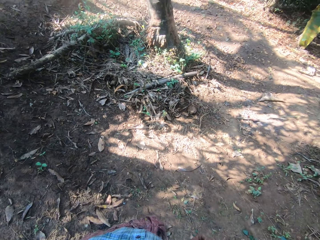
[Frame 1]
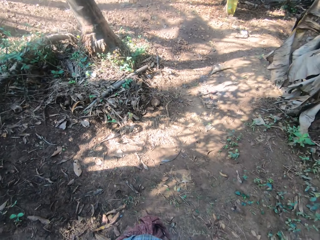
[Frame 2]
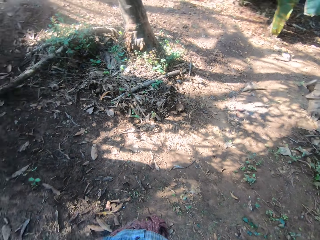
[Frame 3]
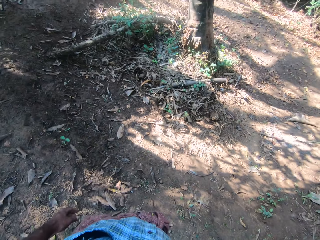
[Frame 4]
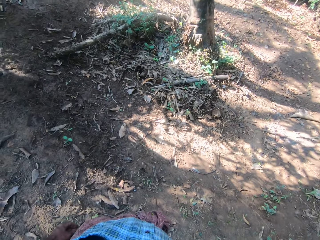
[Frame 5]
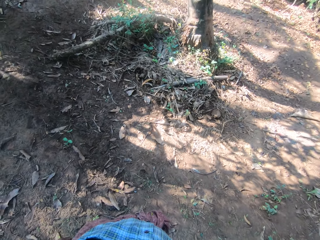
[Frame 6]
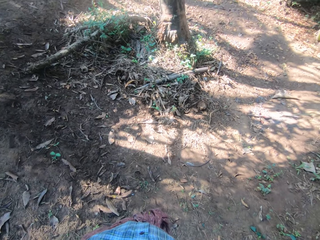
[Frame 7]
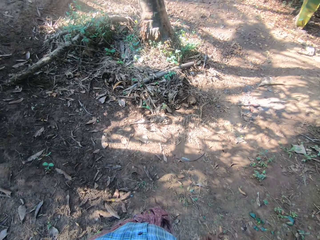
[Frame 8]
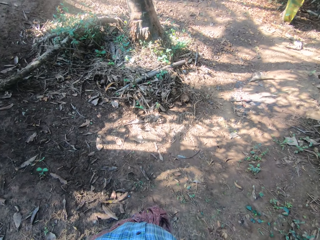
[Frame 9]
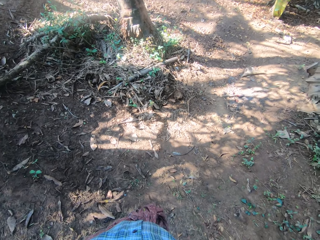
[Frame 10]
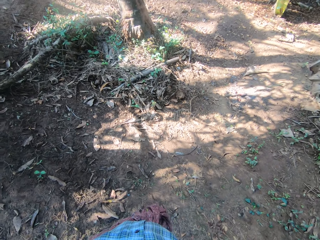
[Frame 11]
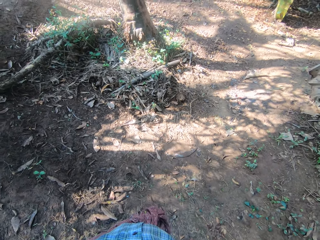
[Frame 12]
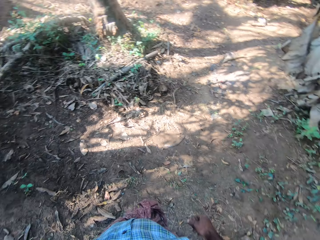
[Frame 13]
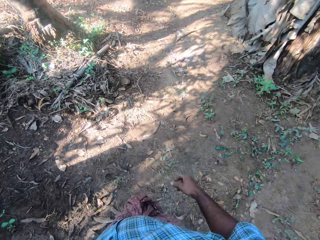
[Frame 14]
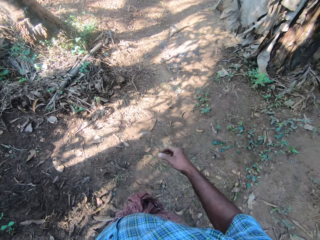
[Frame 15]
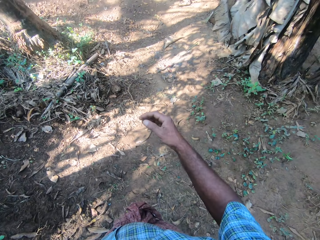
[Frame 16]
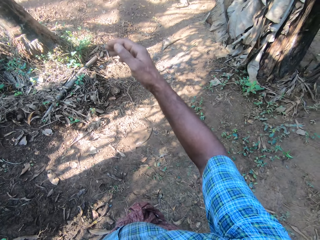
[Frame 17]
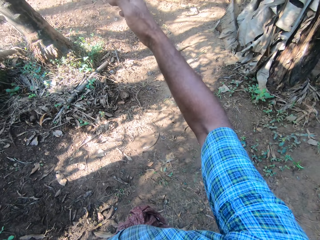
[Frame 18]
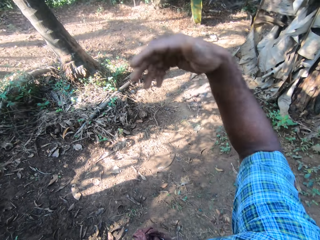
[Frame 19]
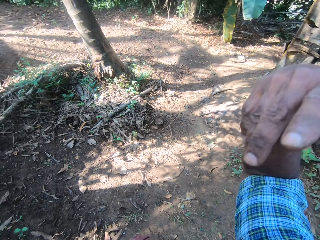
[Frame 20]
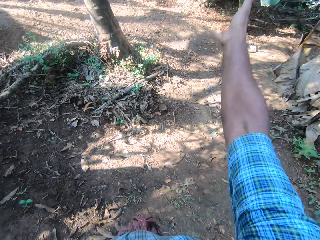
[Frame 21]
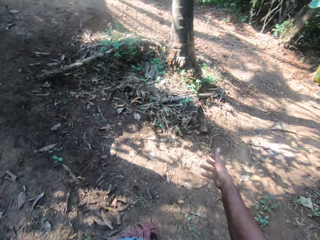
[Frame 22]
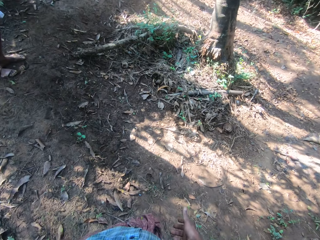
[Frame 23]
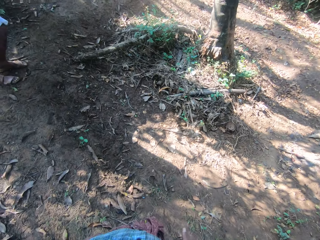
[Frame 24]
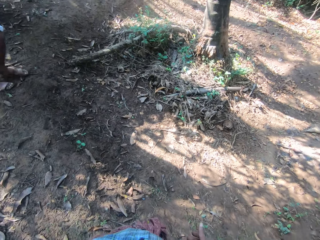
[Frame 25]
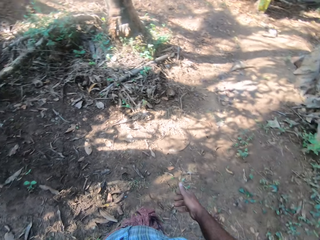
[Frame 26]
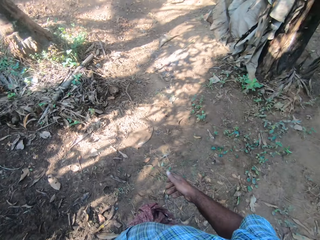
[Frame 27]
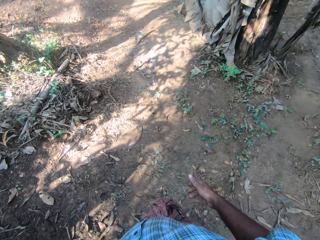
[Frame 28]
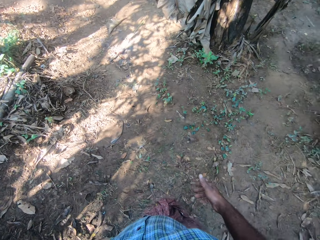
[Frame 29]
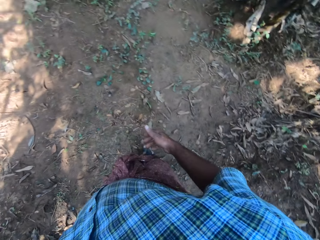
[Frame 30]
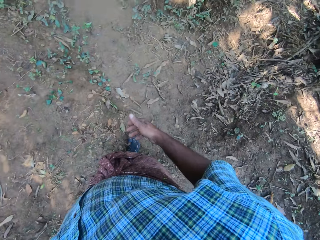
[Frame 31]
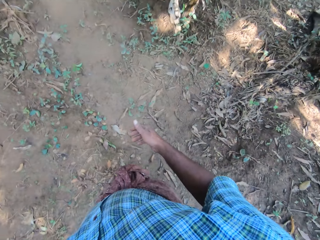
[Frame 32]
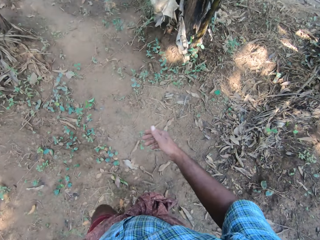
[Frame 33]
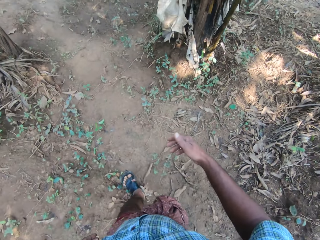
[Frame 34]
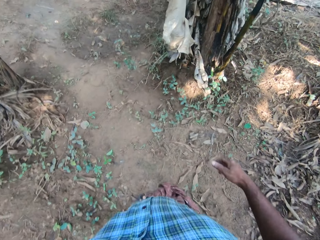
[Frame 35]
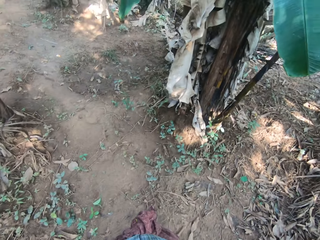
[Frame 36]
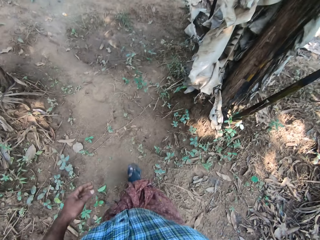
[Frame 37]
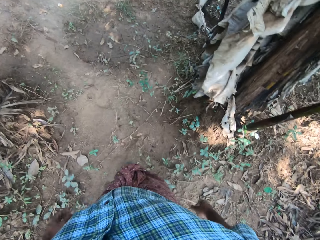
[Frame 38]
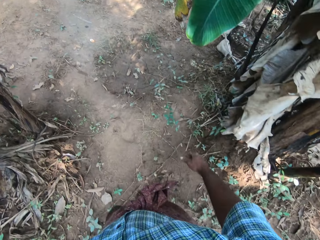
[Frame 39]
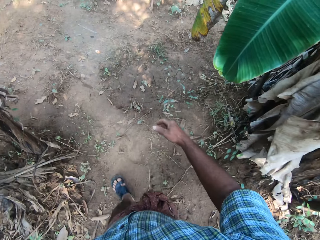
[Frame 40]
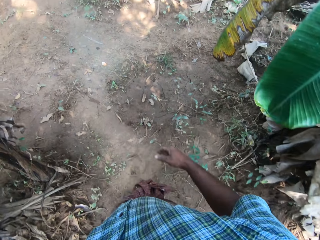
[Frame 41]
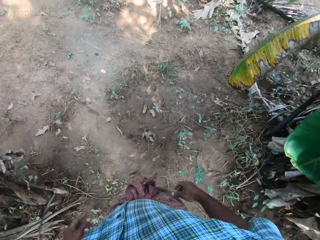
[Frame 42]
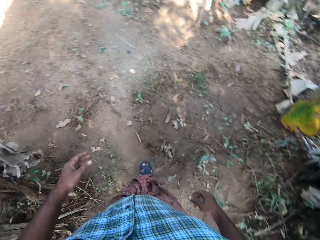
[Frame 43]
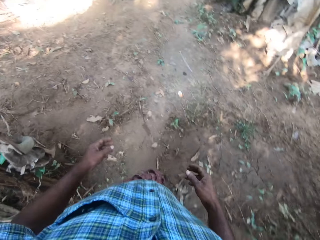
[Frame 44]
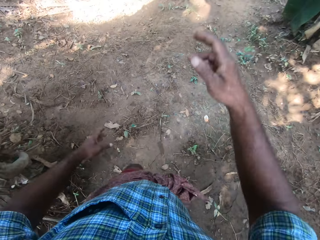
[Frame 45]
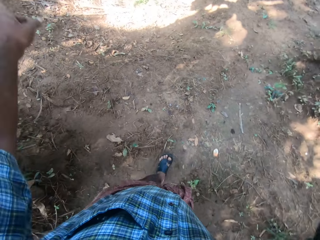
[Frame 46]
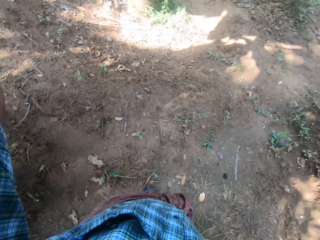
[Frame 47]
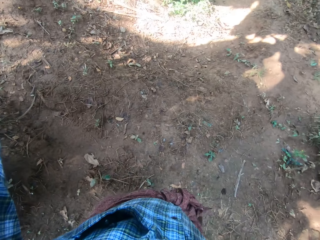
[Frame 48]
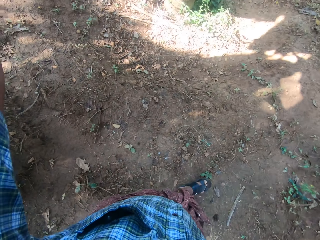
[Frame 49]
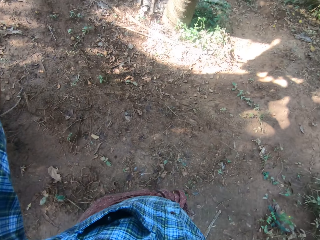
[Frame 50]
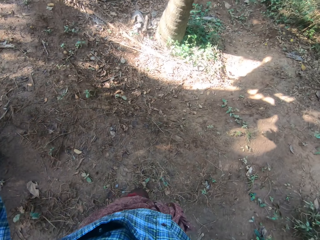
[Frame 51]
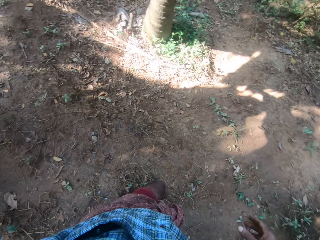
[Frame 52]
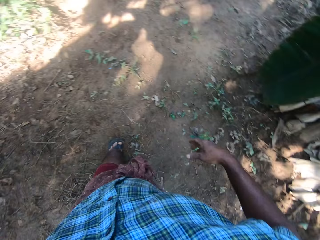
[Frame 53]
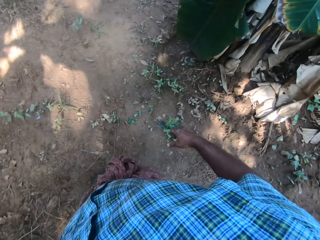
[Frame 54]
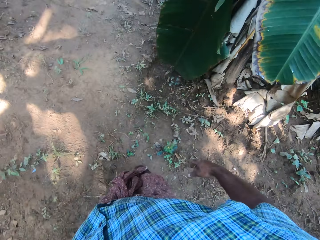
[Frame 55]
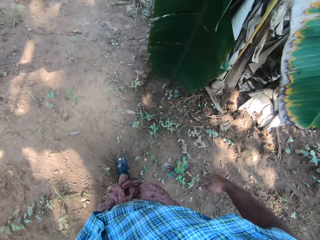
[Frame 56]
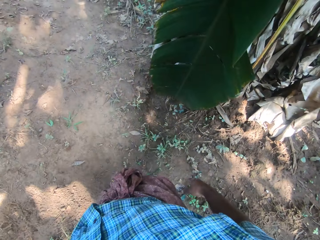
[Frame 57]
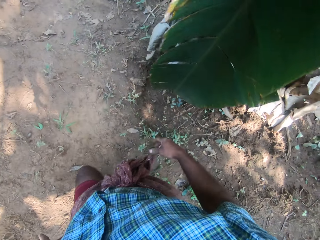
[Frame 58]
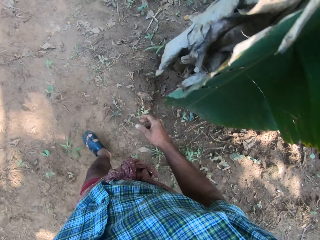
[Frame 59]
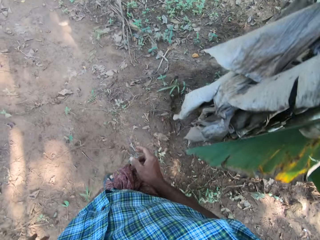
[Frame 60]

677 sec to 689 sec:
The camera wearer lifts their right hand. They walk on the ground in the farm.

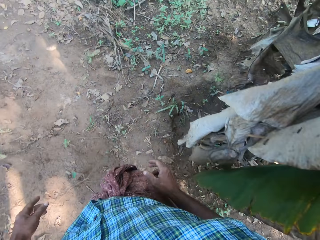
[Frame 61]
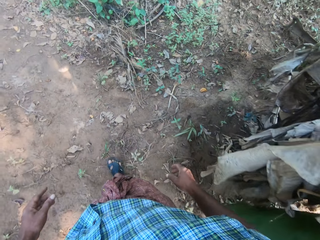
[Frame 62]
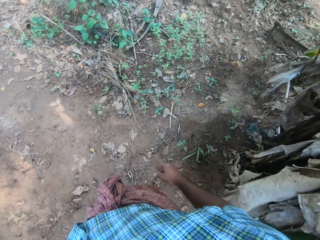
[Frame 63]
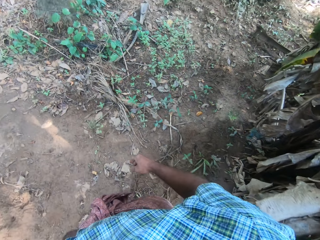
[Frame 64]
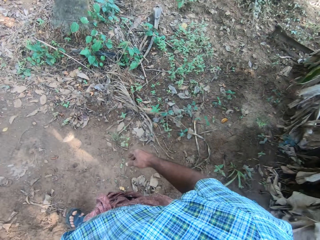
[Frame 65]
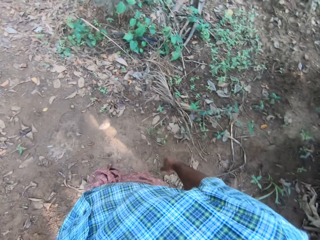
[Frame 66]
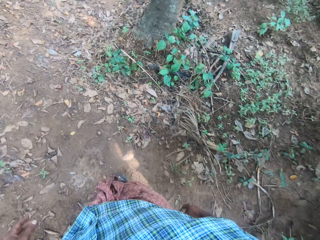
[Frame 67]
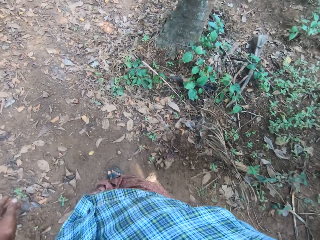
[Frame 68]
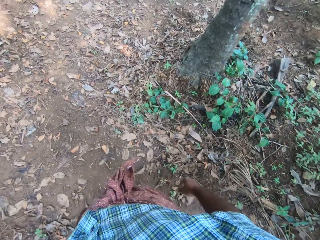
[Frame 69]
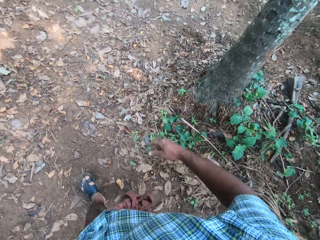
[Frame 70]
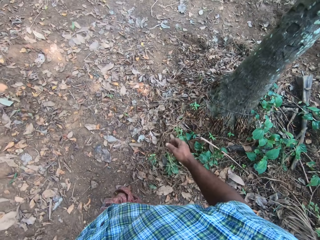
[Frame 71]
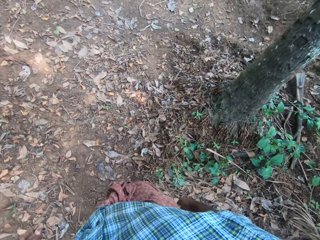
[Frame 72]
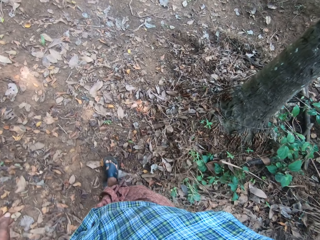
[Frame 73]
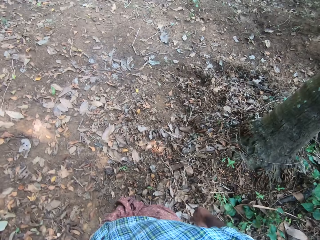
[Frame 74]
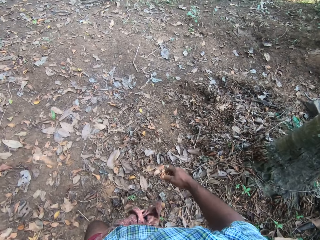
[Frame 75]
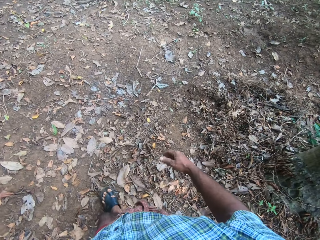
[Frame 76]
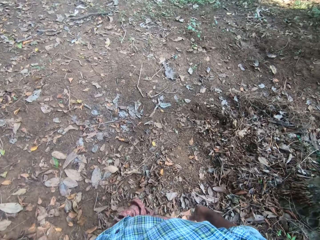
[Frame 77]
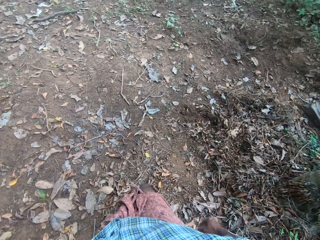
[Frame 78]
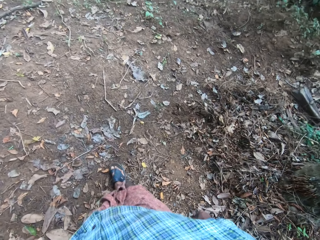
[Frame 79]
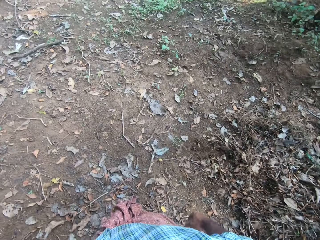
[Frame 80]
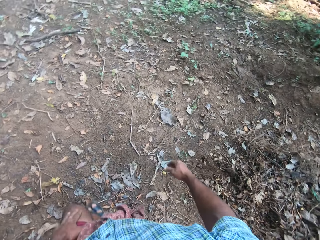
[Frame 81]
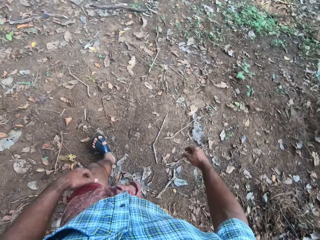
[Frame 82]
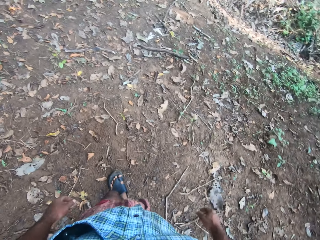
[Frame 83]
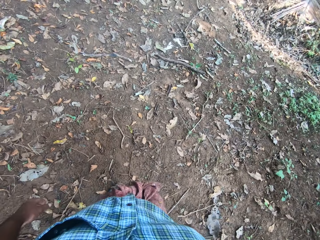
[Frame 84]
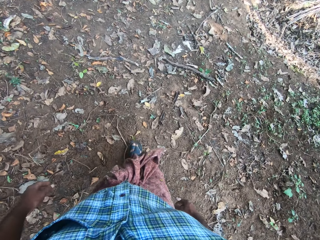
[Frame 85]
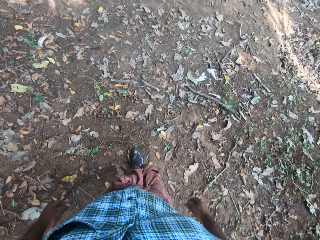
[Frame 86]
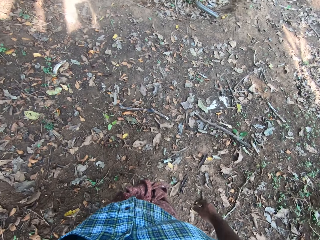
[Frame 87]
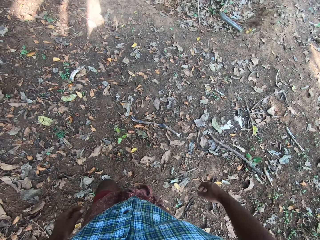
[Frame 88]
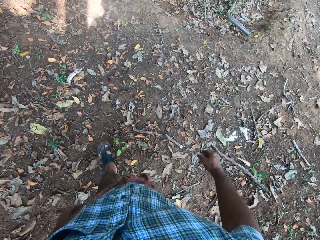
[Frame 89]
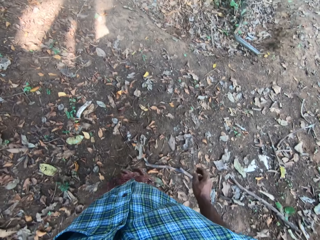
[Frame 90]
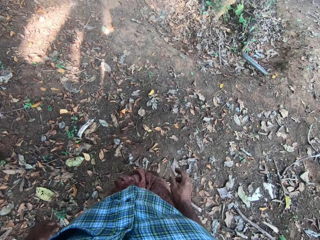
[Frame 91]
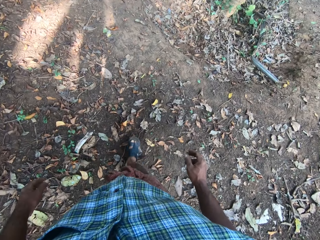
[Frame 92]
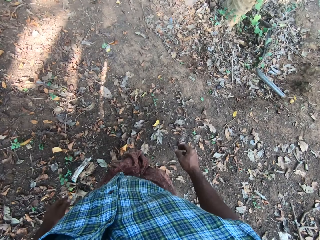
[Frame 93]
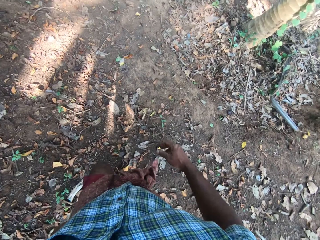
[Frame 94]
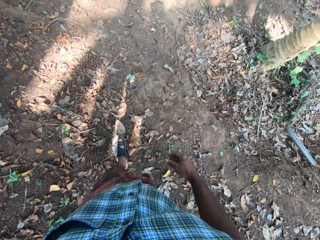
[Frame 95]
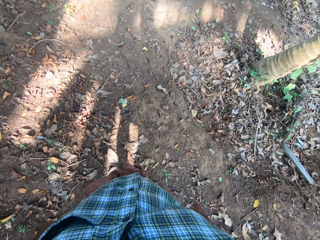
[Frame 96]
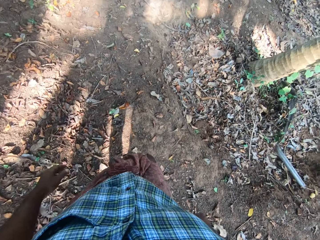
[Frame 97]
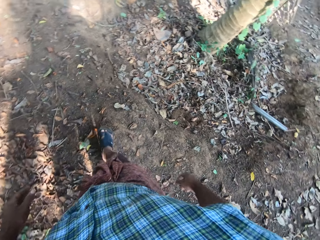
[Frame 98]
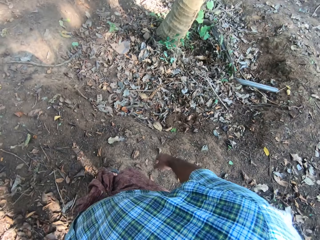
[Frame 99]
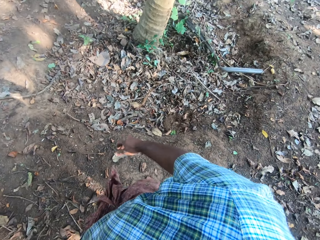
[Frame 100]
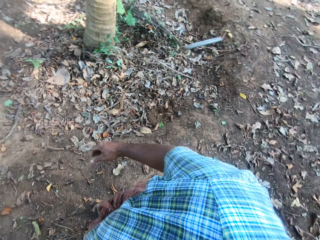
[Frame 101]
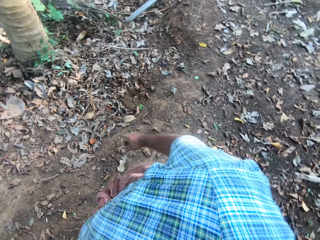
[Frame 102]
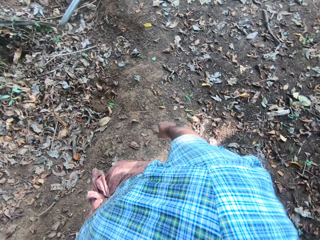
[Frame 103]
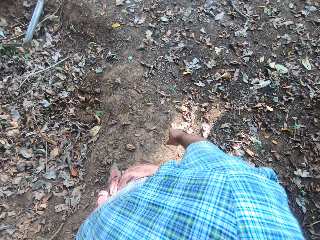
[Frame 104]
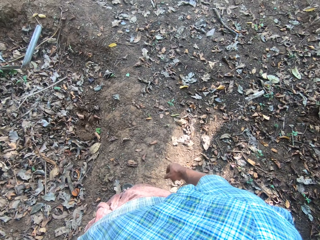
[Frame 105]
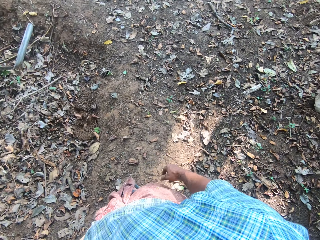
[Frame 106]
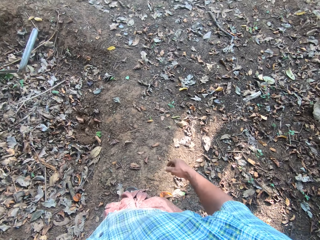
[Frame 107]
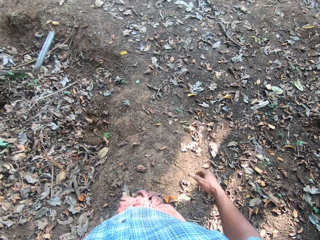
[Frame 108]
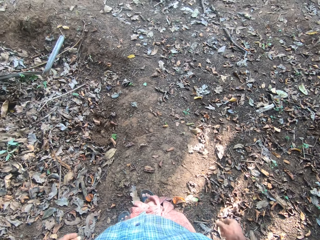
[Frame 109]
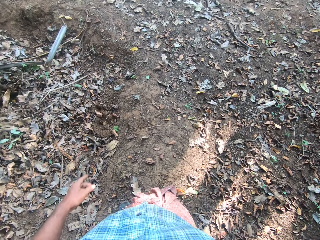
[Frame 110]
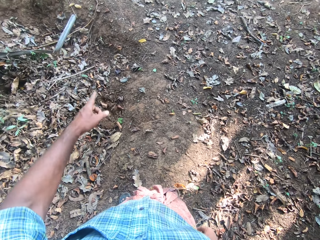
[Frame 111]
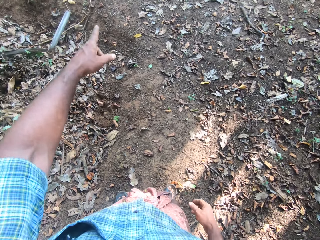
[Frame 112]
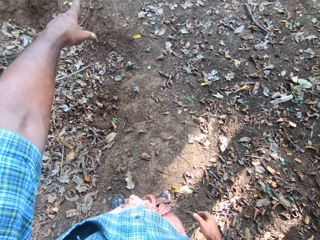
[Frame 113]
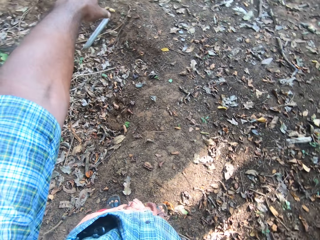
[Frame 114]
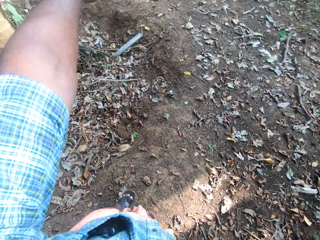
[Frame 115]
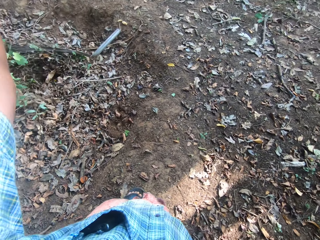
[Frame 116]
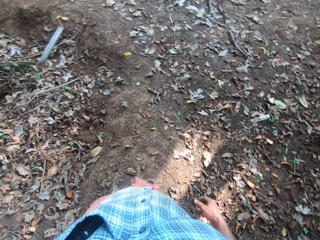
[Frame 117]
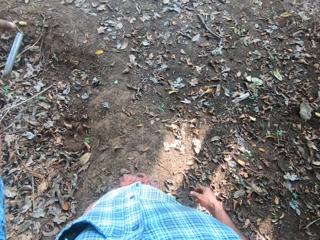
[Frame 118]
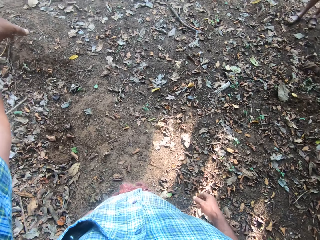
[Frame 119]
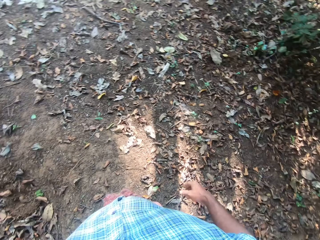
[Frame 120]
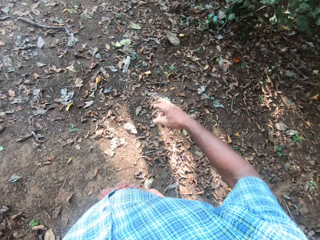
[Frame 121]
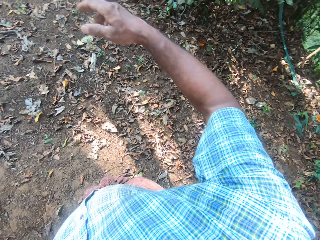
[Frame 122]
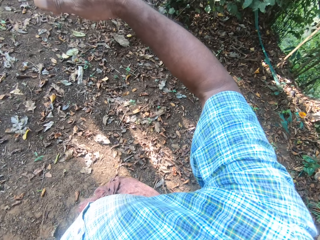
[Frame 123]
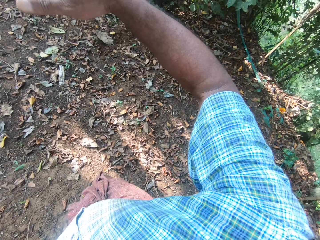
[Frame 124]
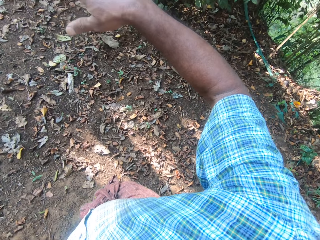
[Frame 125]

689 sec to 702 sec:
The camera wearer looks around. They show around with hands.
